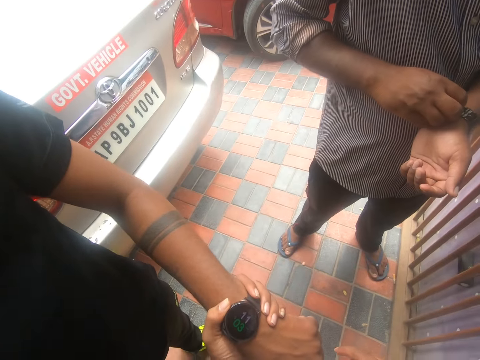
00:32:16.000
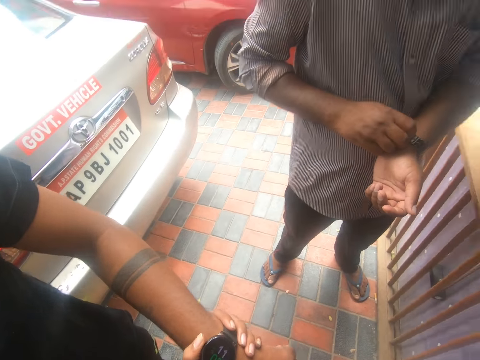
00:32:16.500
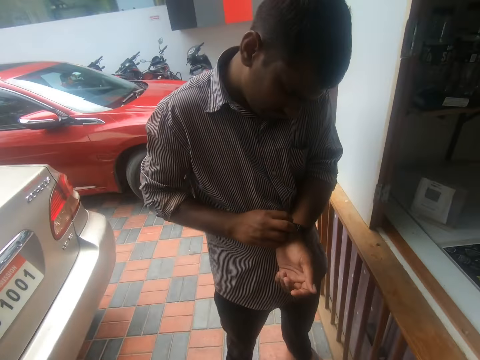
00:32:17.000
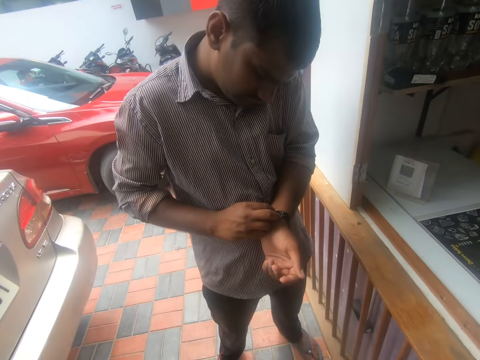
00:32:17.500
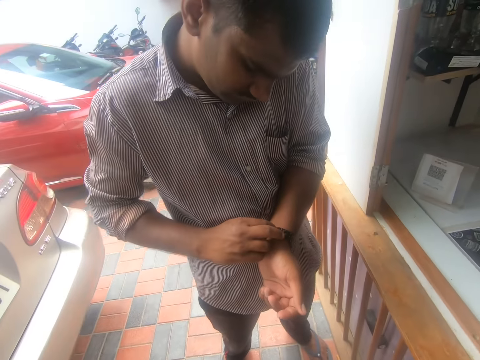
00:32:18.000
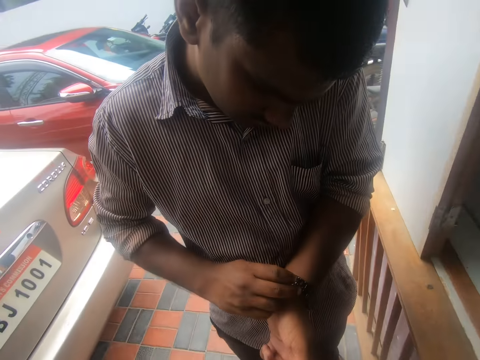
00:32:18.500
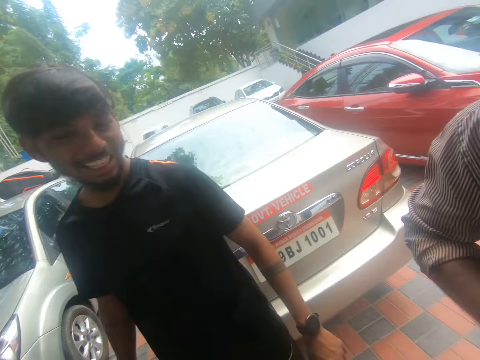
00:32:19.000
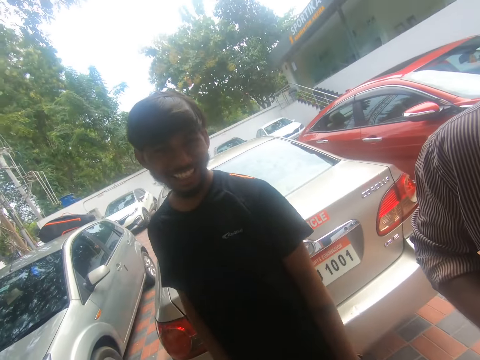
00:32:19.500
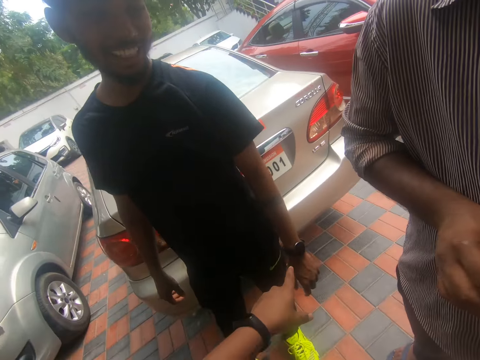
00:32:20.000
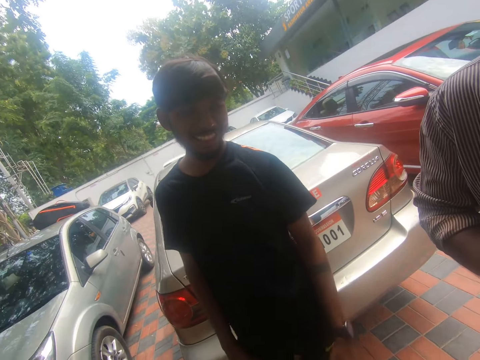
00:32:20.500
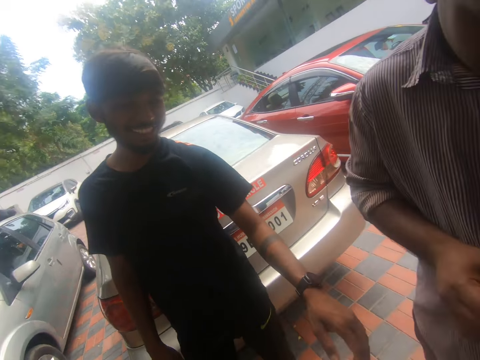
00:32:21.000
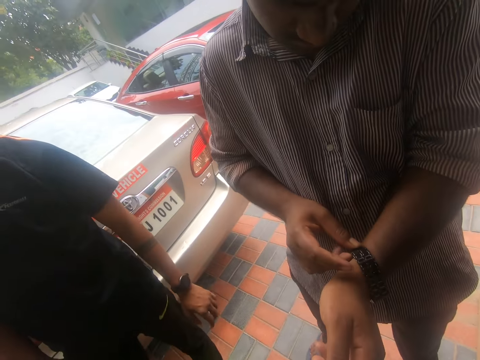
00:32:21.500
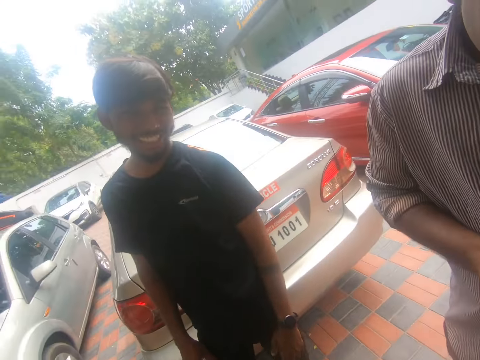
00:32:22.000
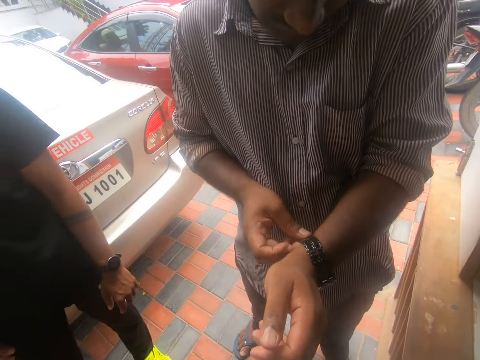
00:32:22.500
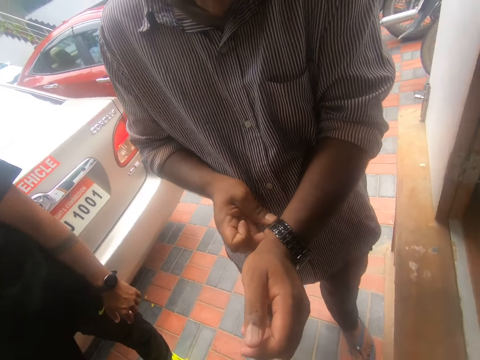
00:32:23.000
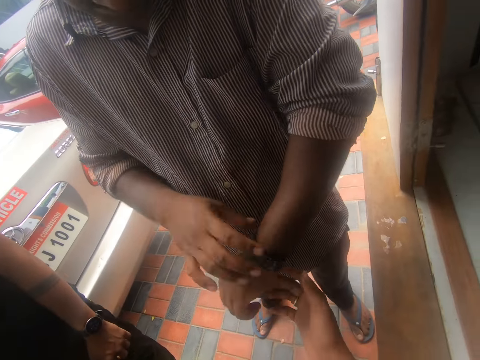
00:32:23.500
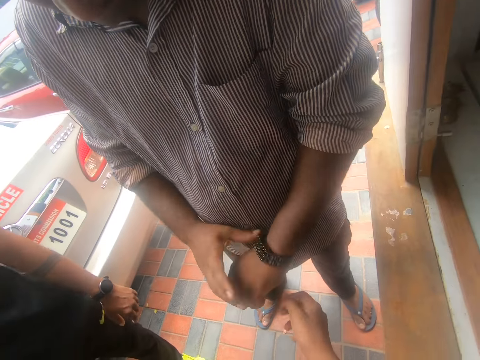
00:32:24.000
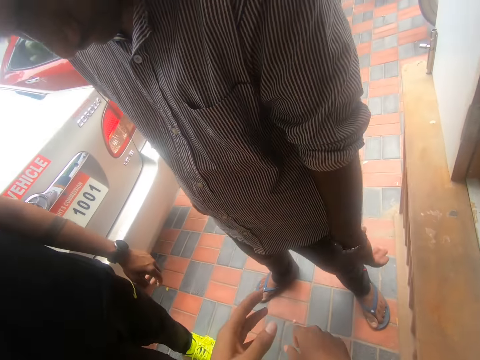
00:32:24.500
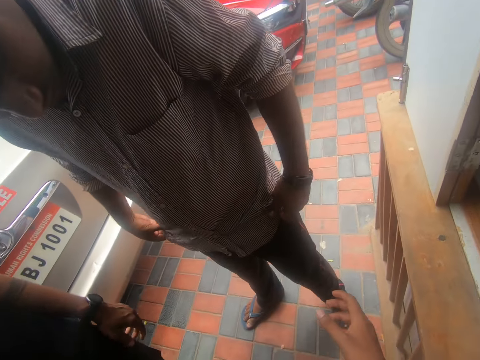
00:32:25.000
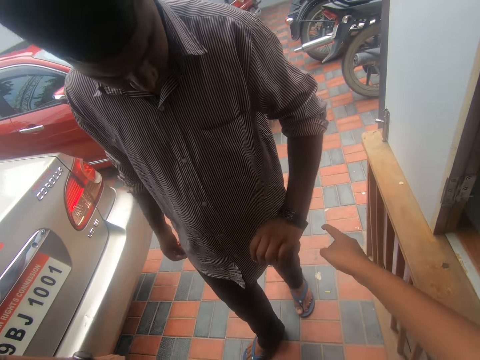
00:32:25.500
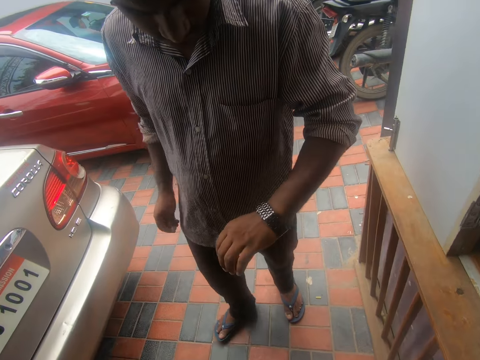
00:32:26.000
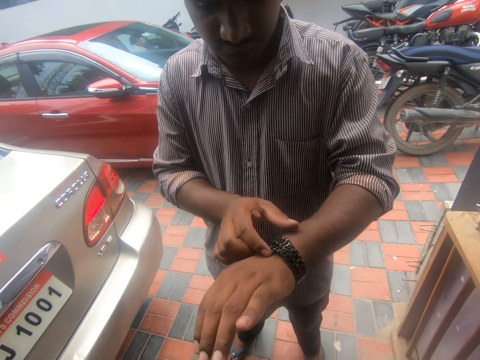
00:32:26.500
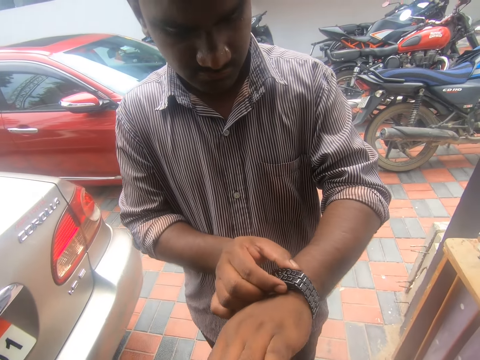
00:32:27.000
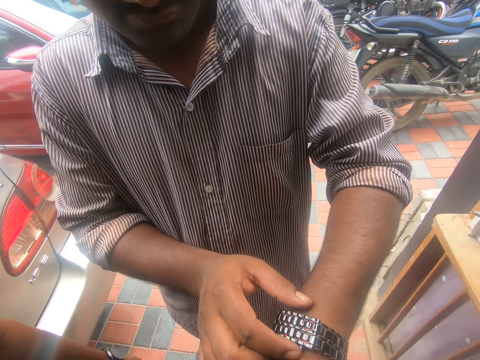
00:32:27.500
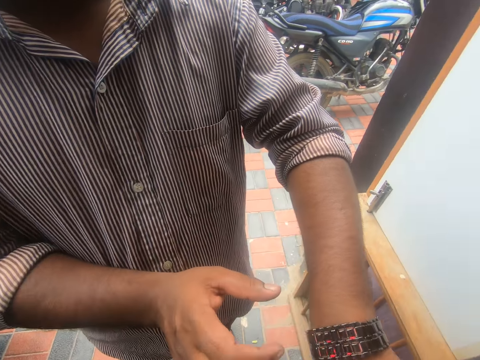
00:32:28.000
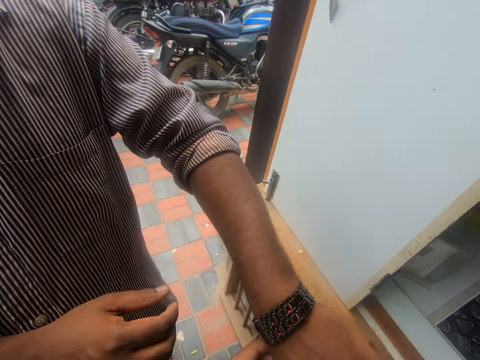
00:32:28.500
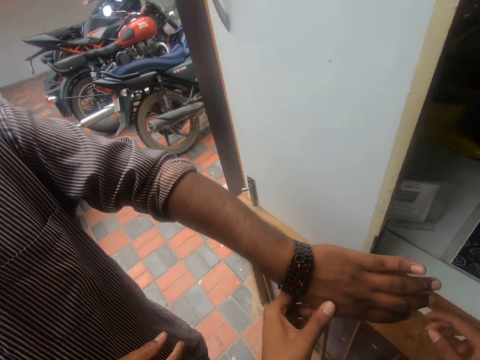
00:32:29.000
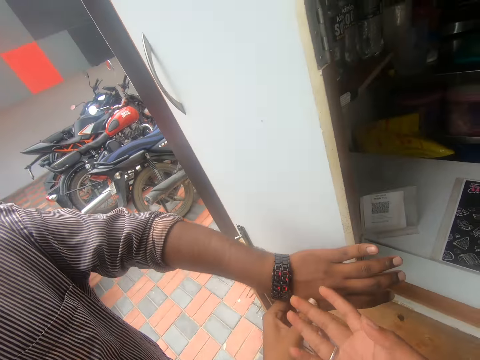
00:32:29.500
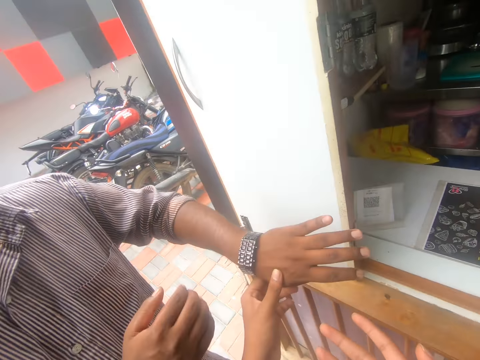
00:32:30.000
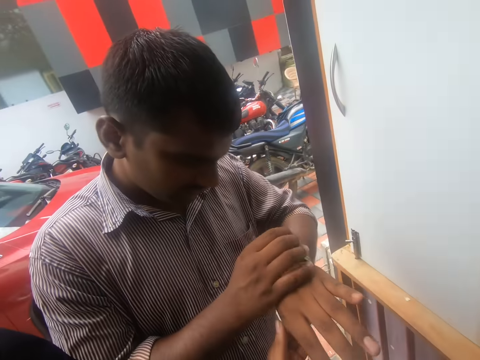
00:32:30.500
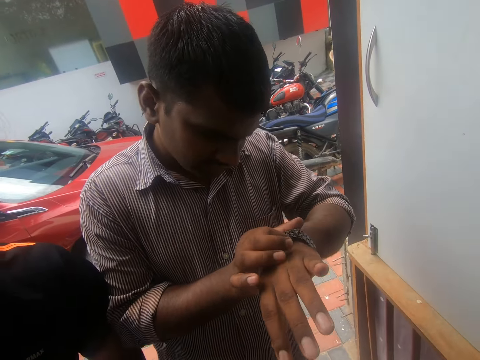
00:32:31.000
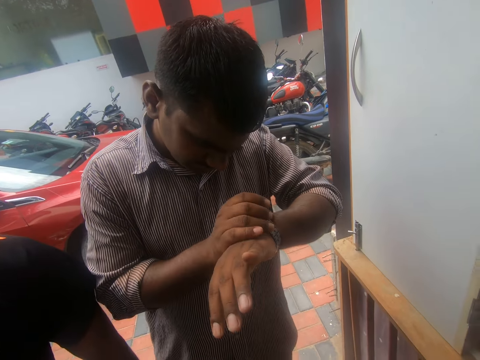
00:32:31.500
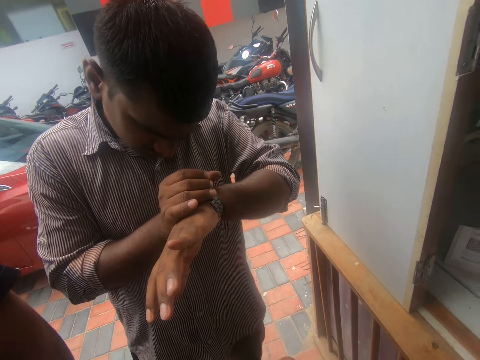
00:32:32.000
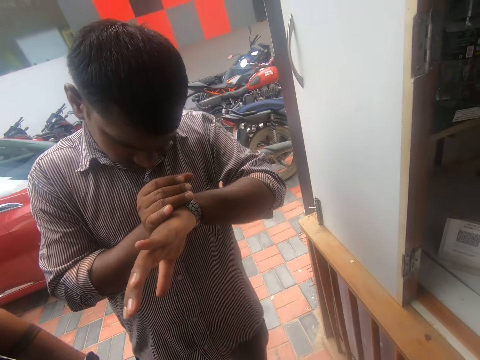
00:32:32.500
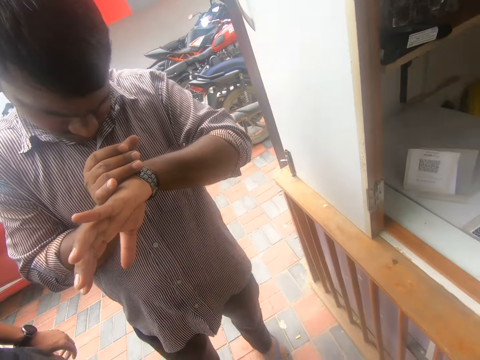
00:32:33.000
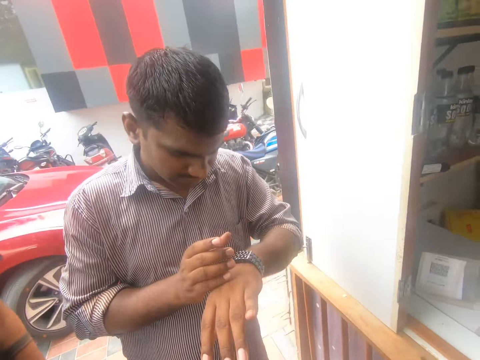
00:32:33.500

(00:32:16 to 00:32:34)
The camera wearer points at a man. The man interacts with the camera wearer. The camera wearer stretches out a hand to another man. He interacts with the other man. The other man adjusts the watch on his left wrist with his right hand. The camera wearer holds the other man's left hand with his left hand. The other man adjusts the watch on his left wrist with his right hand. The first man interacts with the camera wearer.

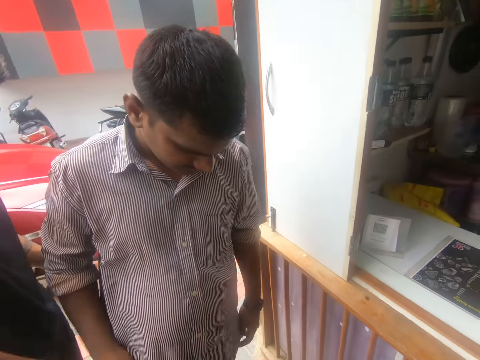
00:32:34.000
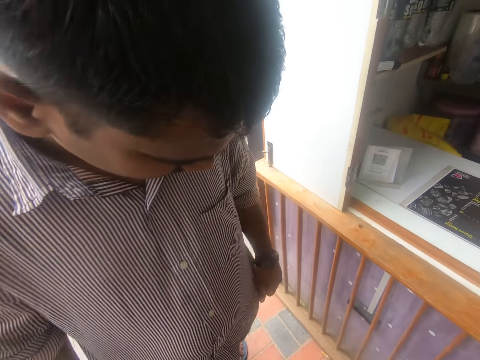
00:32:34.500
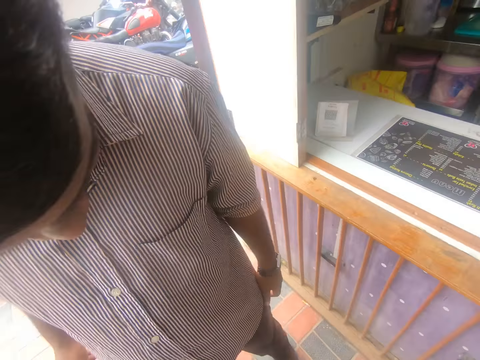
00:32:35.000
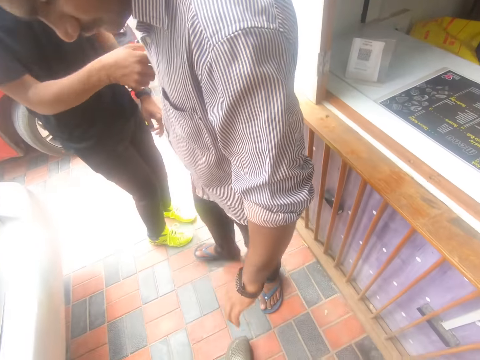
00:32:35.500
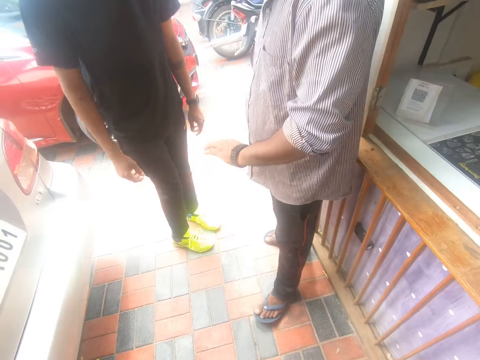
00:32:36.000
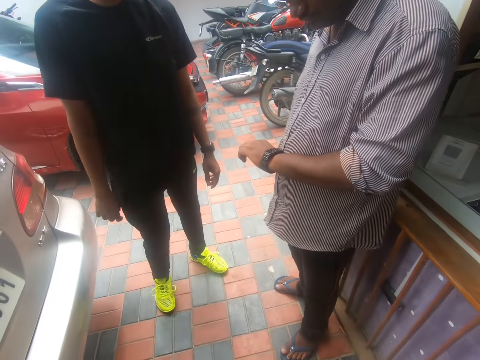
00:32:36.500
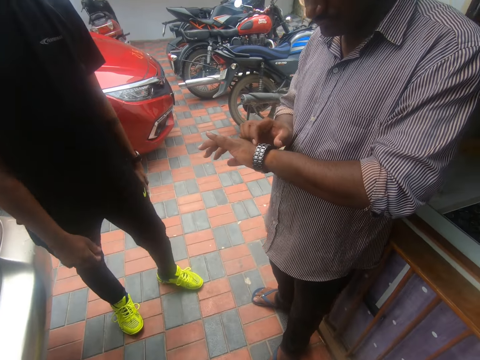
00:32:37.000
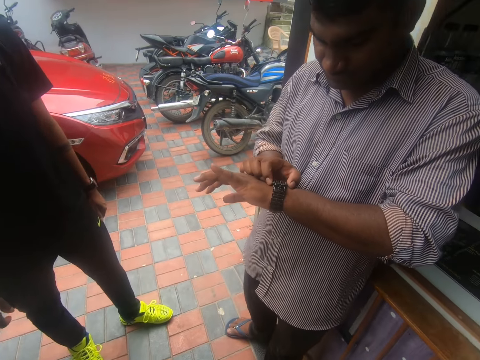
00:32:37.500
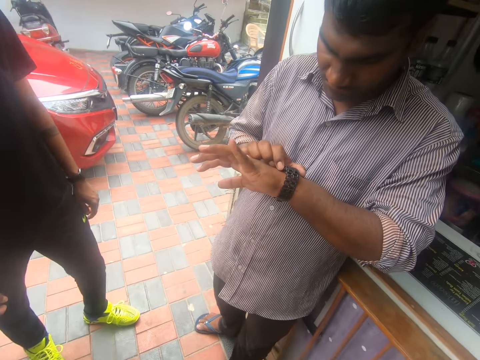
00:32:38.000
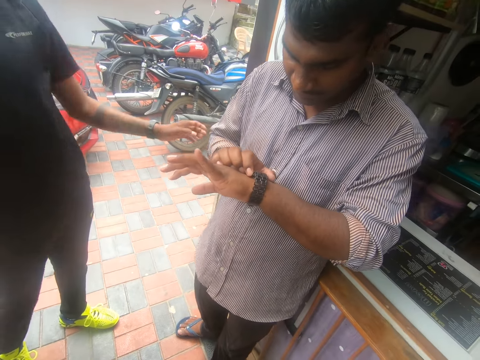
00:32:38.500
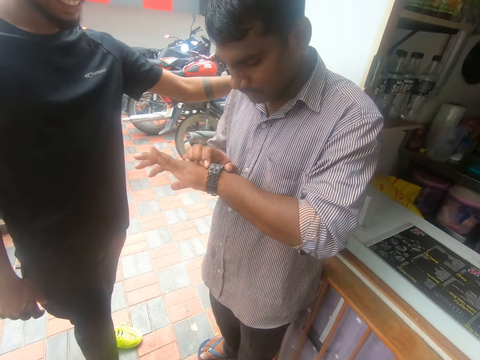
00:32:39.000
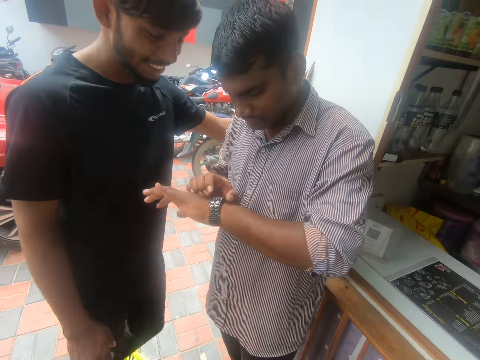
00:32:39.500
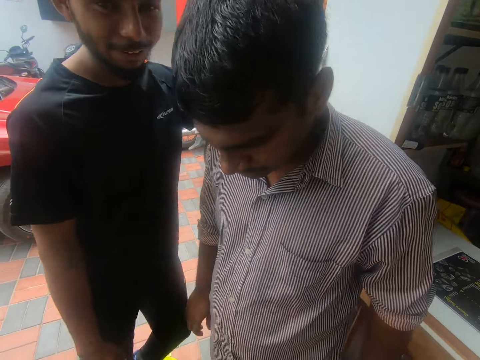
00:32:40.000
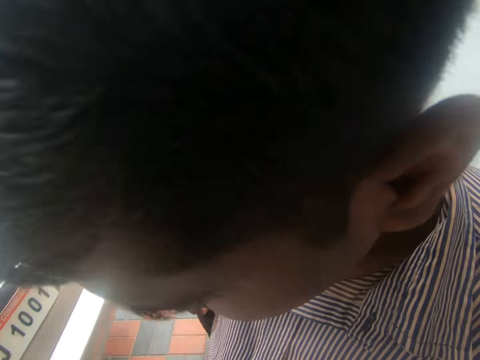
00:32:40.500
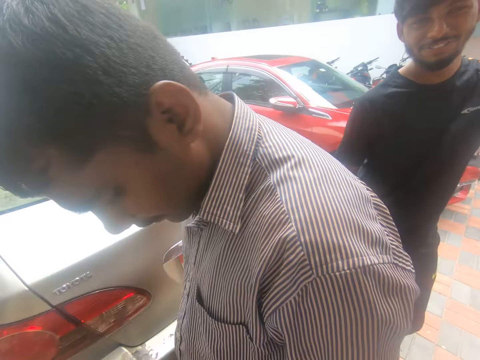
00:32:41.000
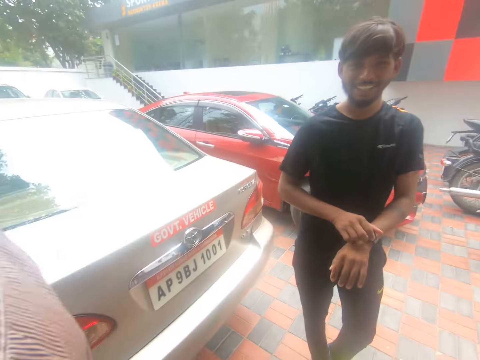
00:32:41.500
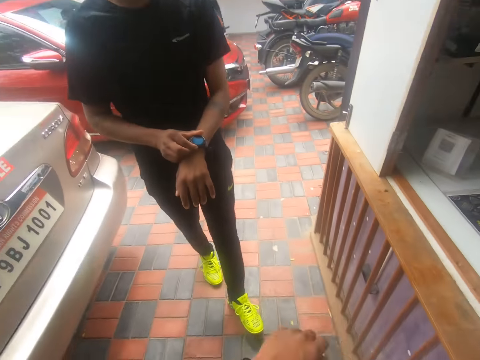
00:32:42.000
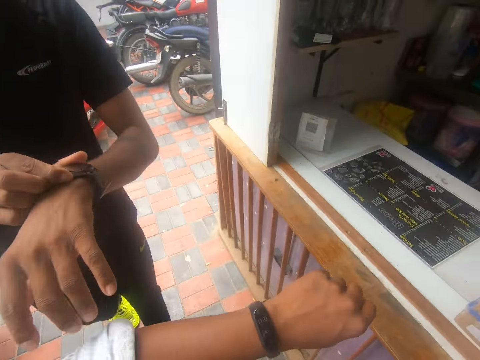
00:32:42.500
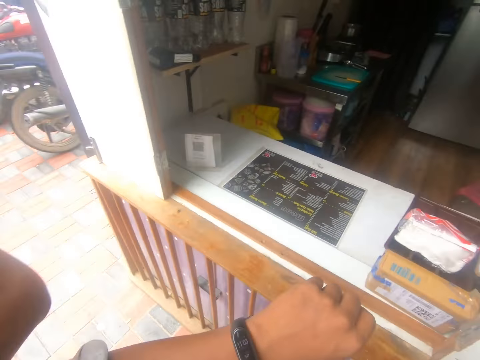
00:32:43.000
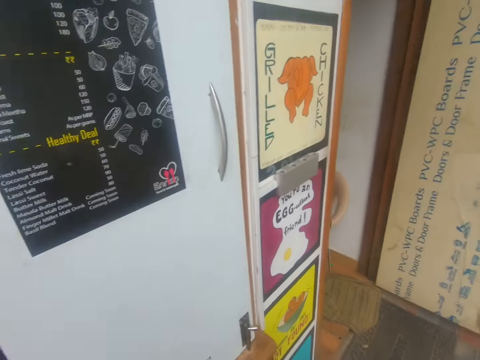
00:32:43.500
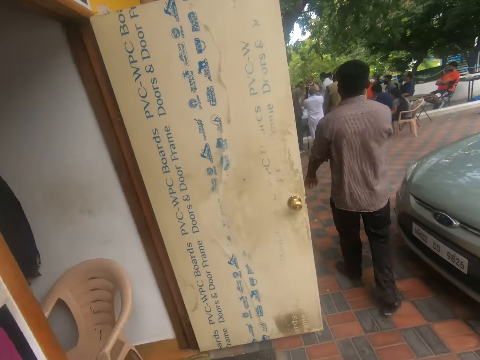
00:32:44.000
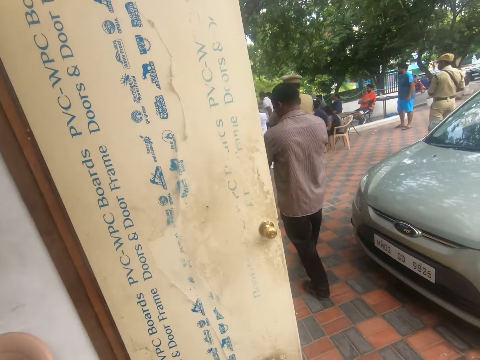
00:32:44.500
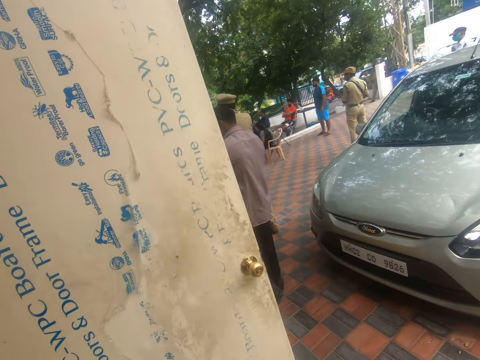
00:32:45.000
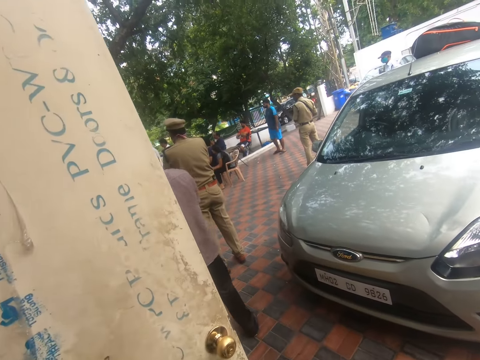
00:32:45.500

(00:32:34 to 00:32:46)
A man interacts with another man. The camera wearer interacts with the other man. The other man adjusts the watch on his left wrist with his right hand. The camera wearer looks at the watch. The first man adjusts the watch on his left wrist with his right hand. The camera wearer touches a watch on his left hand with his right hand. He walks to the door. He interacts with the first man.
